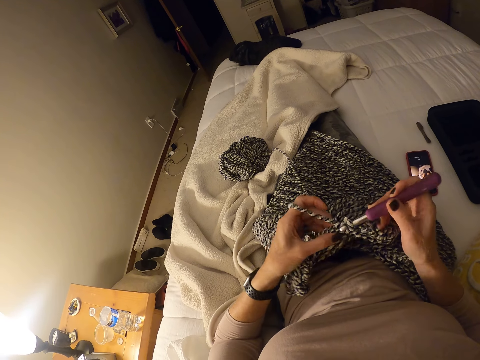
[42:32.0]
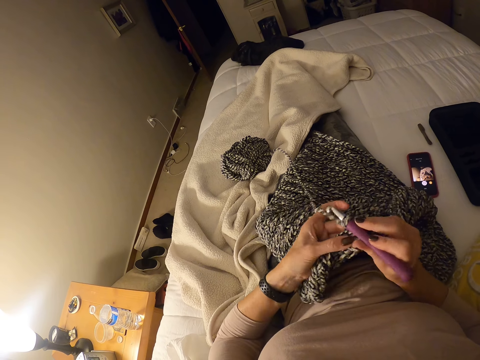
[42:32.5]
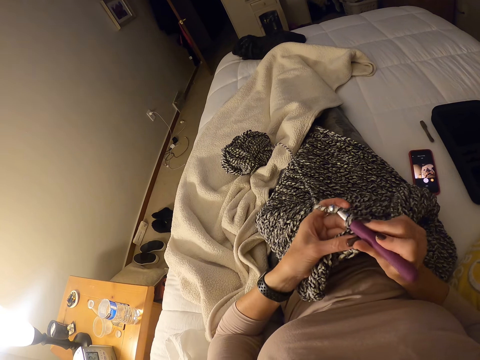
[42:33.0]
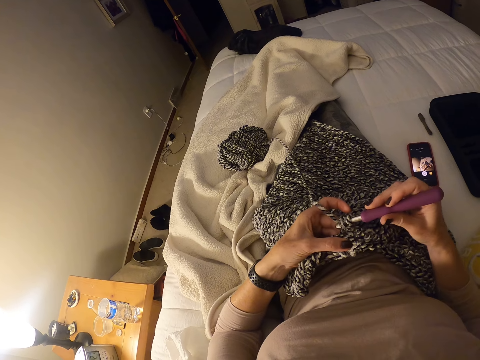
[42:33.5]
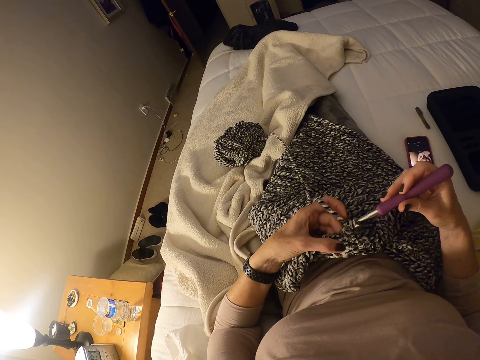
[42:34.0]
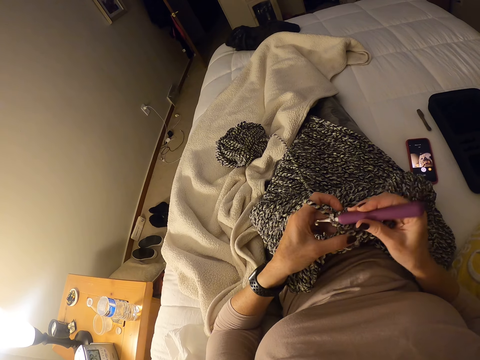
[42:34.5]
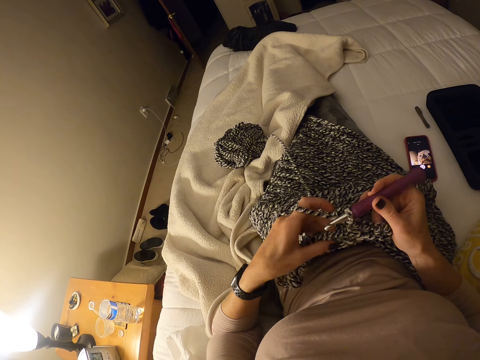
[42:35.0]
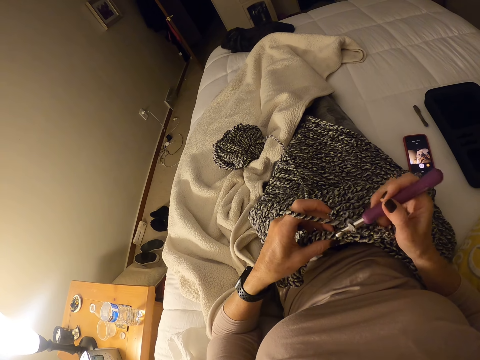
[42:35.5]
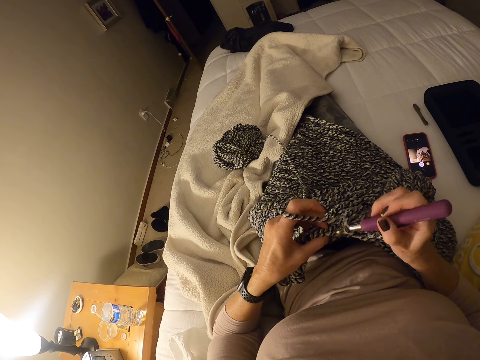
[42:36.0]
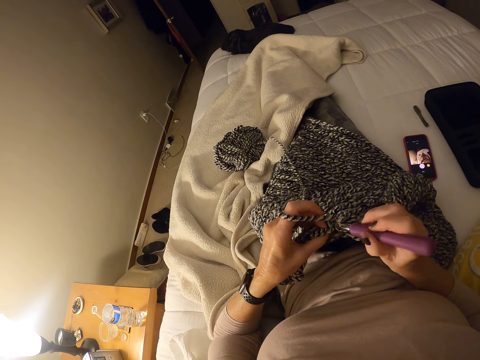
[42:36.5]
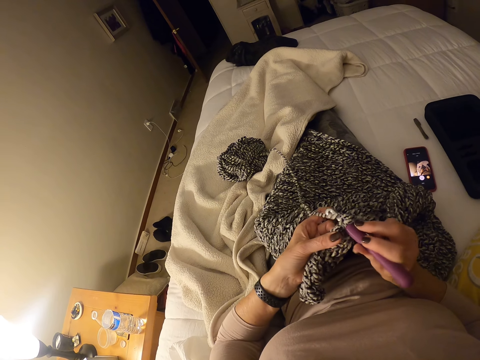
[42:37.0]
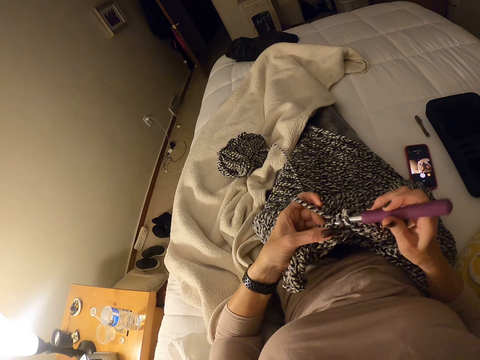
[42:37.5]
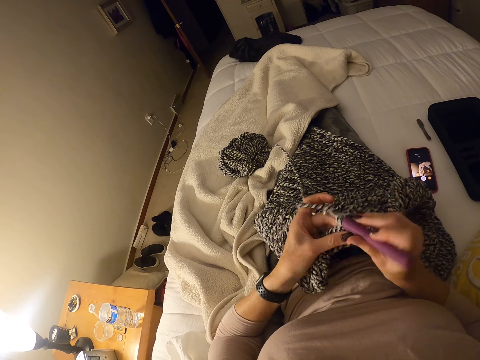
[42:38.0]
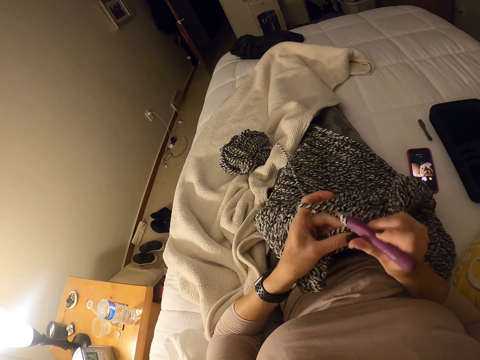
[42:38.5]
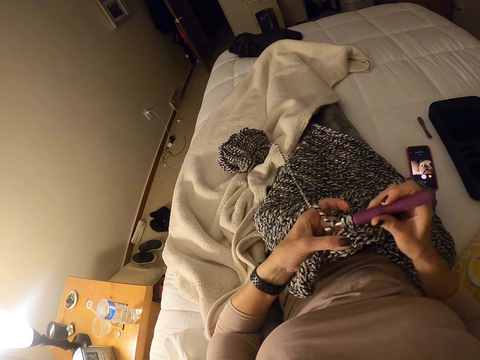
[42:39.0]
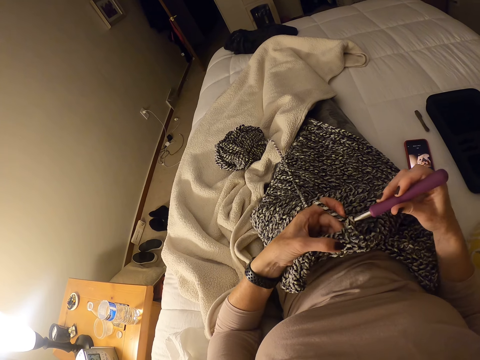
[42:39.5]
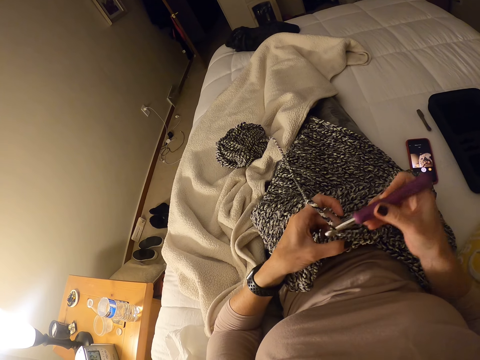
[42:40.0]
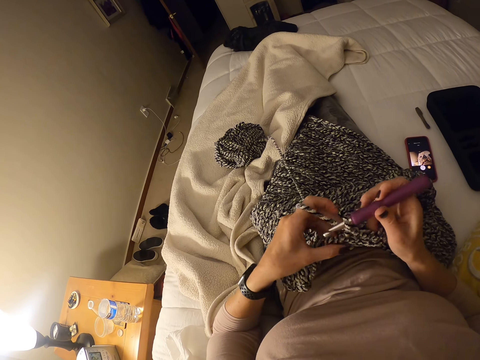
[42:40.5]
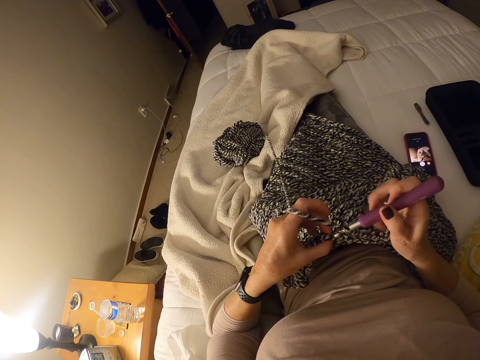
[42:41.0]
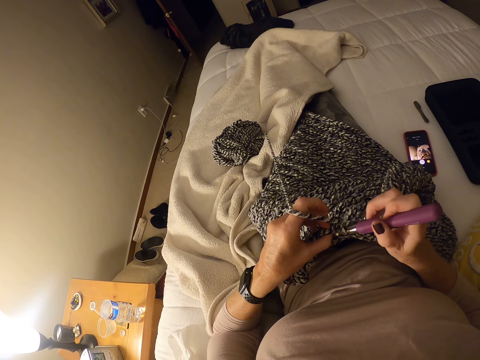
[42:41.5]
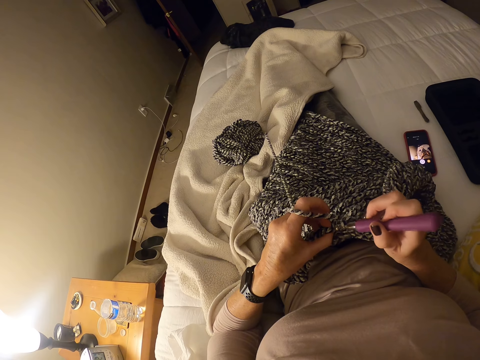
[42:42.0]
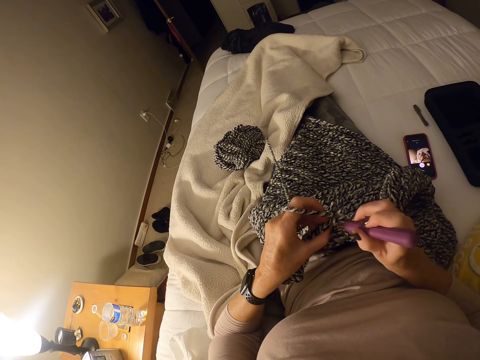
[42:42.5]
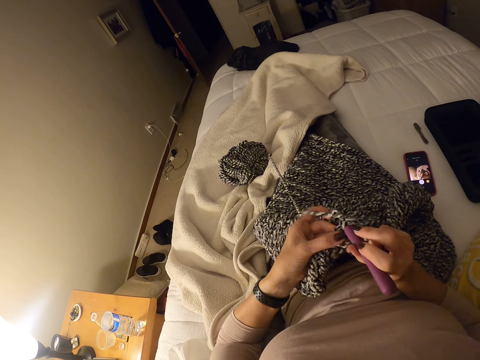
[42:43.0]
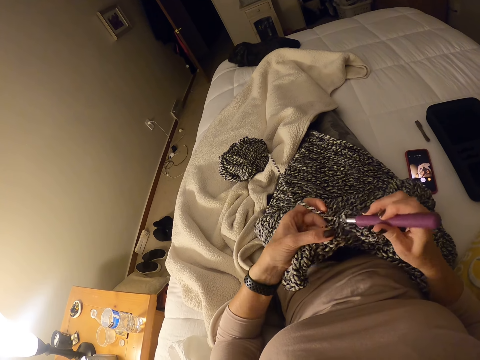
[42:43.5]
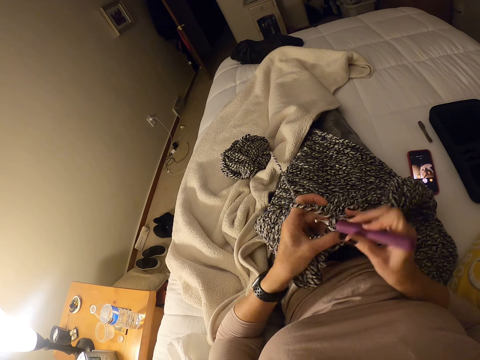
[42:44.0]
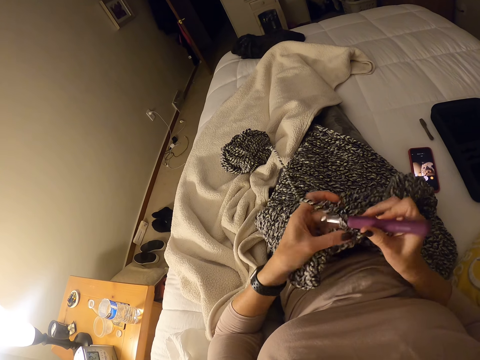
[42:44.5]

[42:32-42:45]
The camera wearer moves her left hand on the crochet cloth. She crochets the strip of yarn into a cloth with the crochet hook and her left hand. She moves her left hand on the crochet cloth. She crochets the strip of yarn into the cloth with the crochet hook and her left hand.

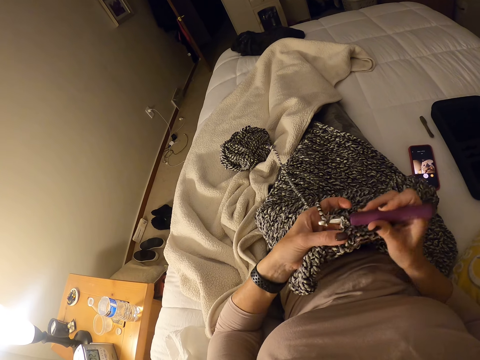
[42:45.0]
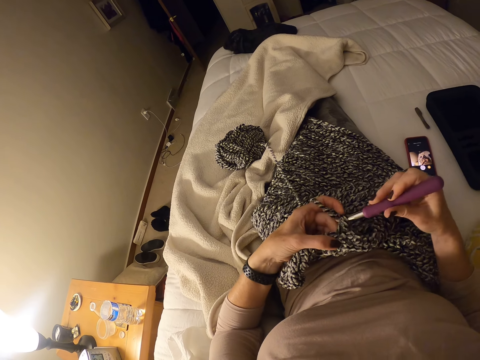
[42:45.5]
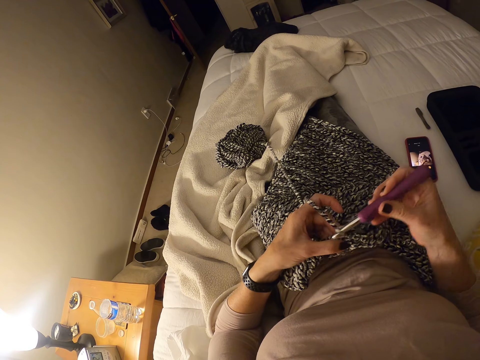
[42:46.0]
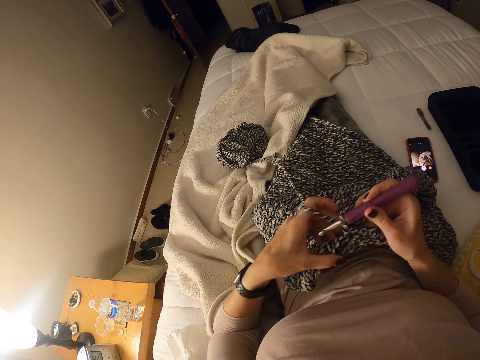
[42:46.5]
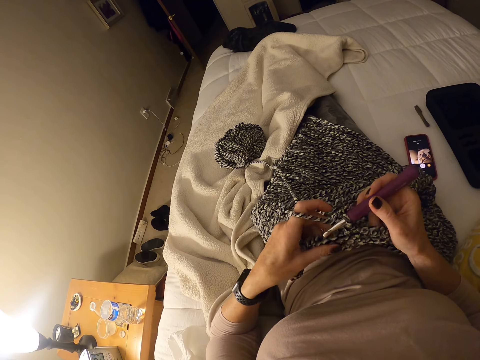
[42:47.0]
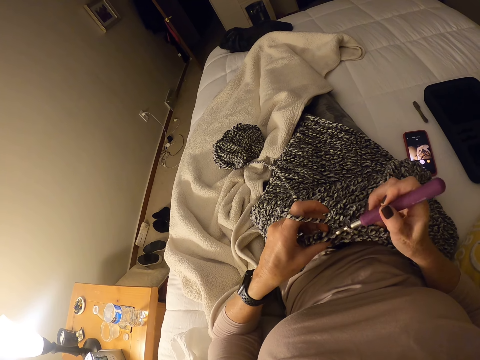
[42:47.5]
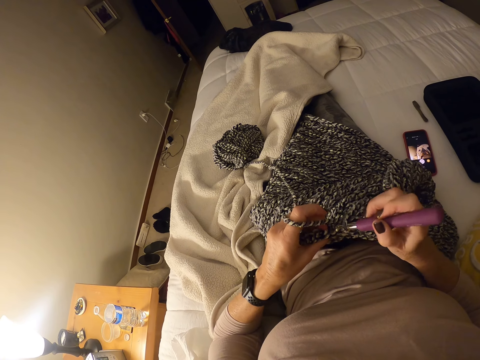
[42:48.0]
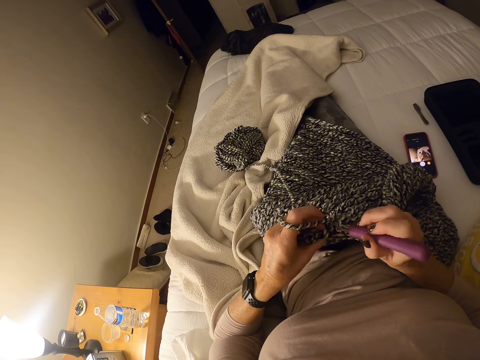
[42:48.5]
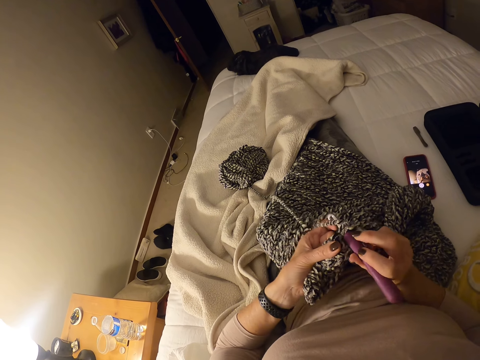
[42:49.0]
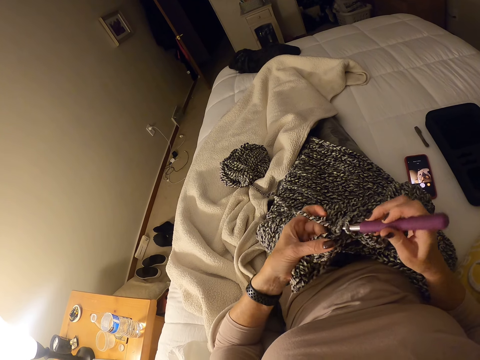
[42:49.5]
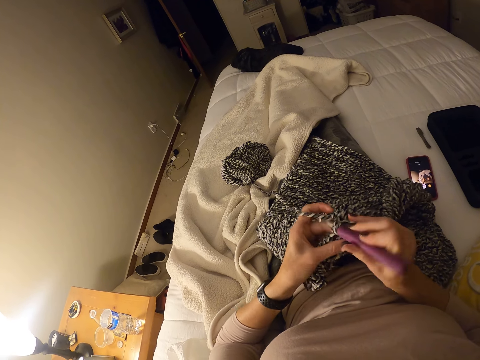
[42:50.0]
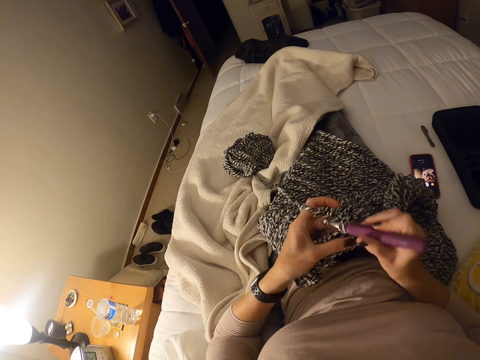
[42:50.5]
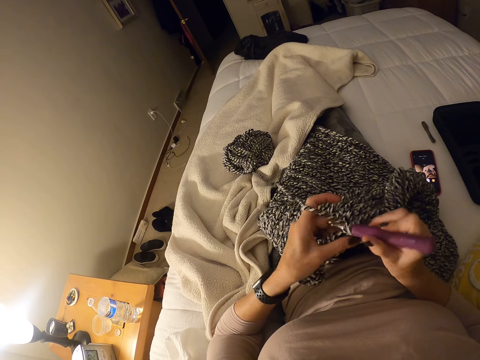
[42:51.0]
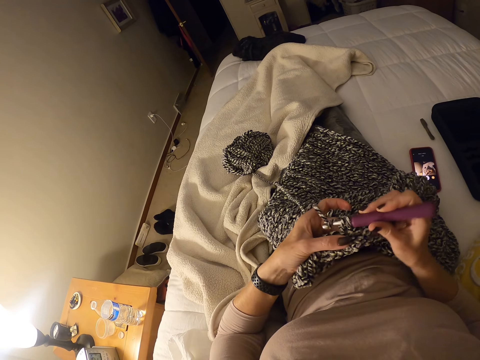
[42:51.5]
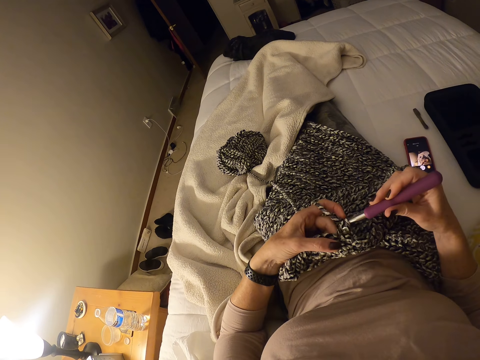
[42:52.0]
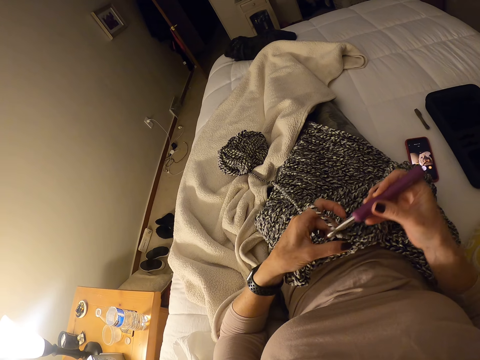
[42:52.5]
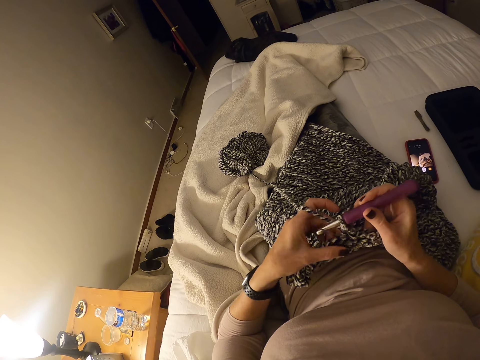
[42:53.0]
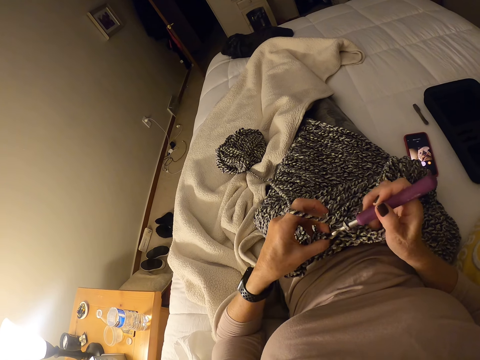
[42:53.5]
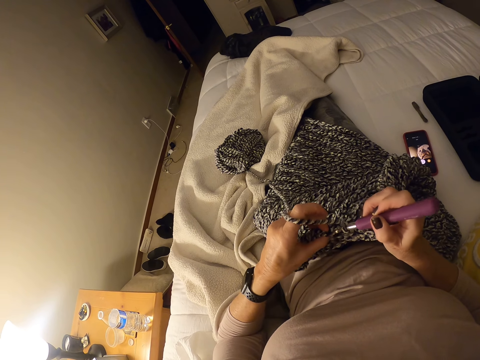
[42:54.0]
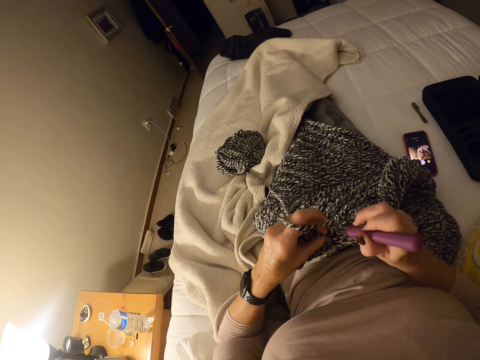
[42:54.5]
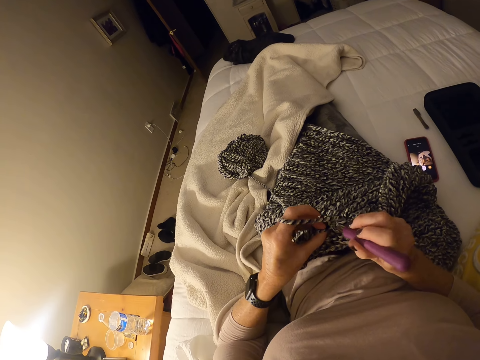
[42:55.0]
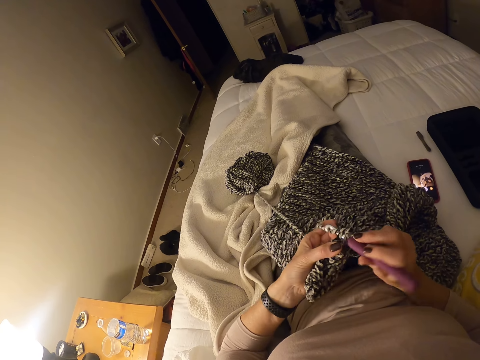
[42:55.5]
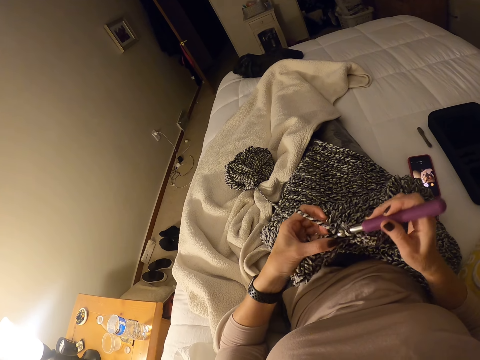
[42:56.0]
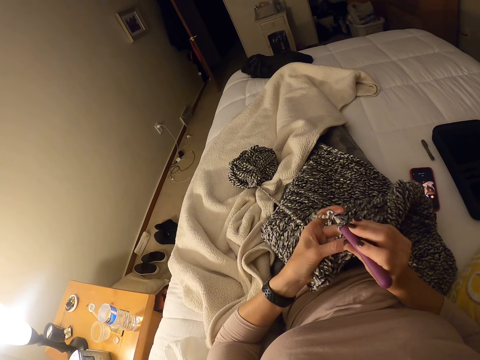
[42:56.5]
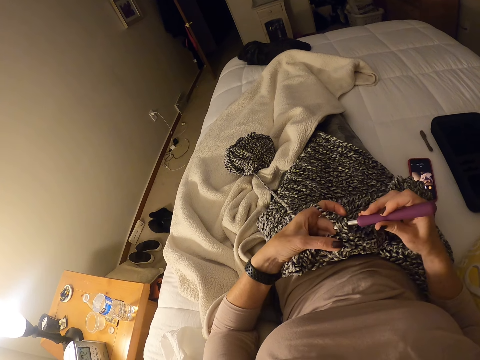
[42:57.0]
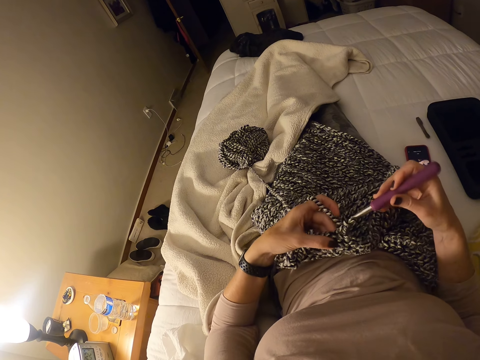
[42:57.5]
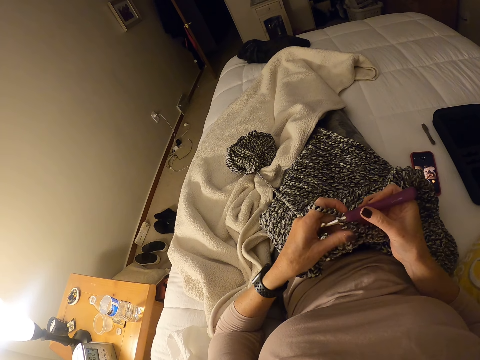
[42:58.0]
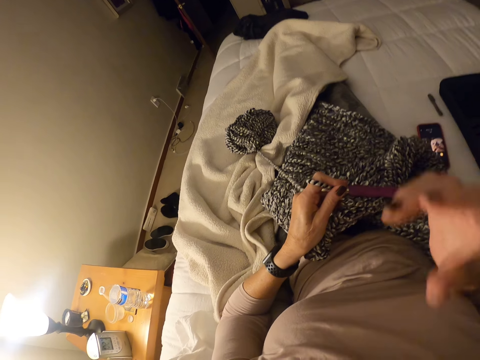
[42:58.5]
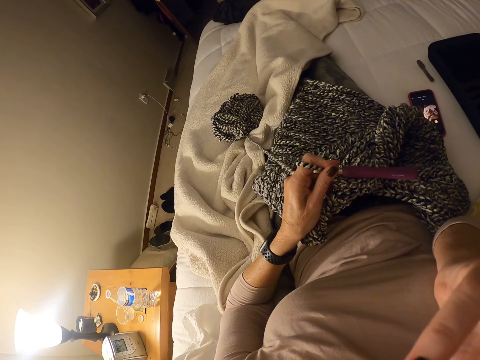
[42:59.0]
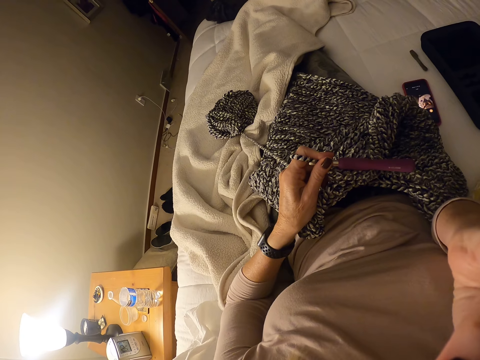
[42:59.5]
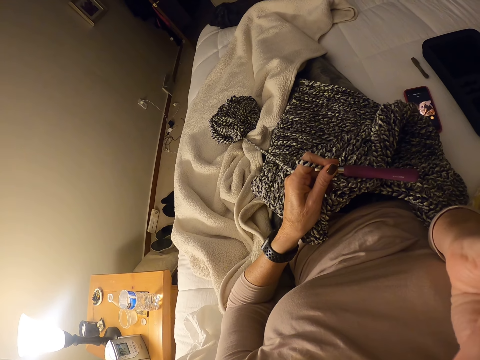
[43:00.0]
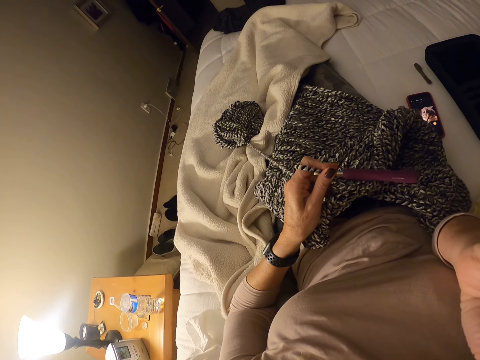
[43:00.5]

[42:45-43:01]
The camera wearer moves her left hand on the crochet cloth. She crochets the strip of yarn into a cloth with the crochet hook and her left hand. She moves her left hand on the crochet cloth. She crochets the strip of yarn into a cloth with the crochet hook and her left hand. She holds the hook needle. She passes the crochet hook to her left hand. She lifts her right hand. She touches her face with her right hand.
